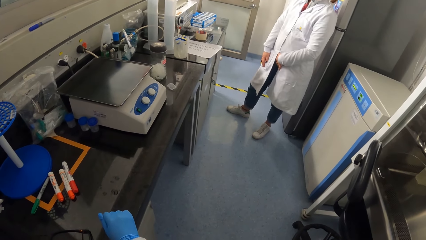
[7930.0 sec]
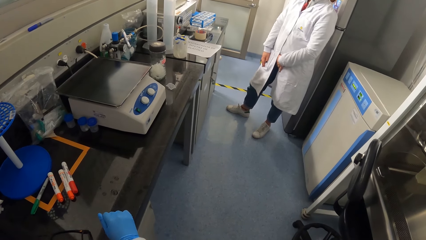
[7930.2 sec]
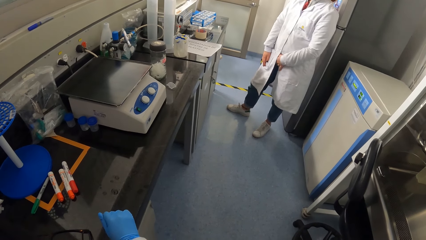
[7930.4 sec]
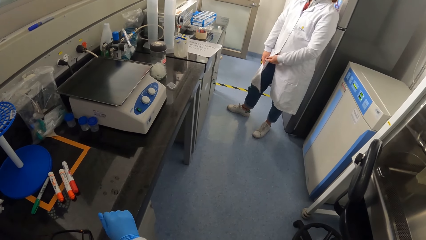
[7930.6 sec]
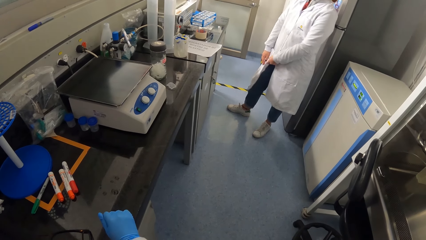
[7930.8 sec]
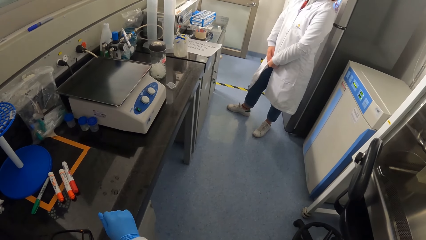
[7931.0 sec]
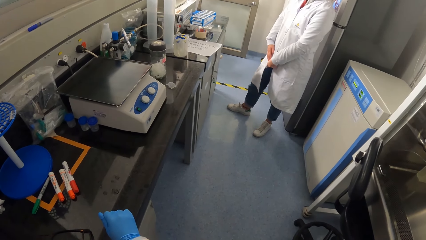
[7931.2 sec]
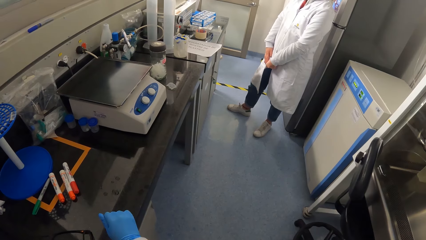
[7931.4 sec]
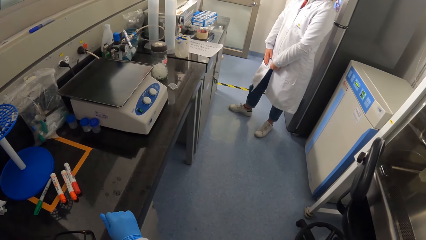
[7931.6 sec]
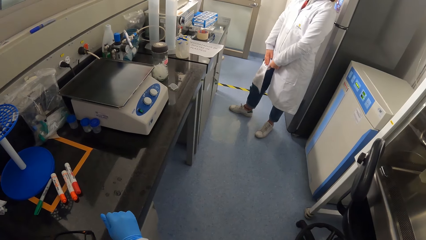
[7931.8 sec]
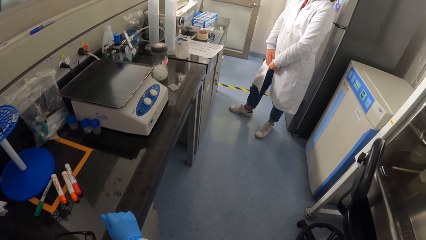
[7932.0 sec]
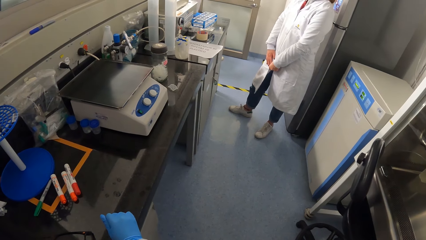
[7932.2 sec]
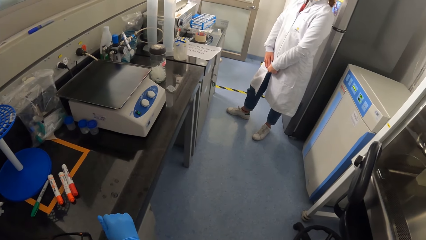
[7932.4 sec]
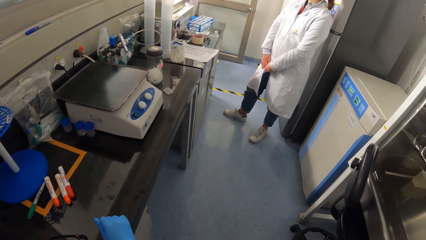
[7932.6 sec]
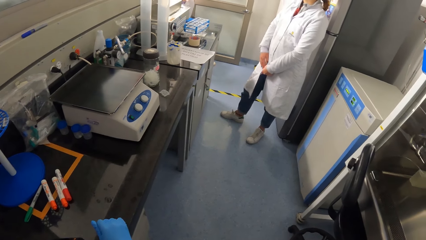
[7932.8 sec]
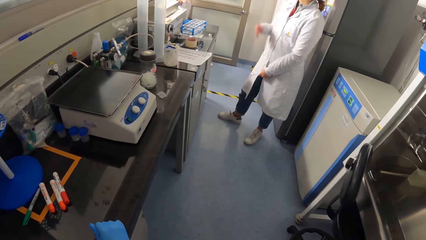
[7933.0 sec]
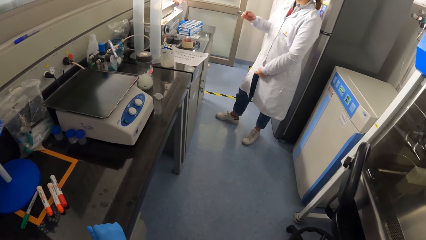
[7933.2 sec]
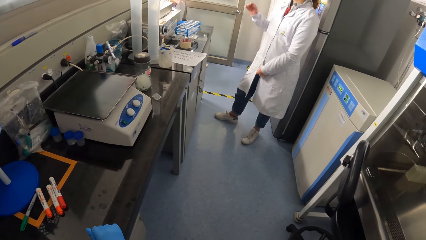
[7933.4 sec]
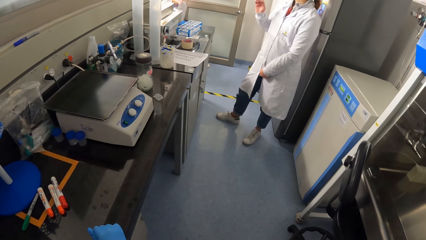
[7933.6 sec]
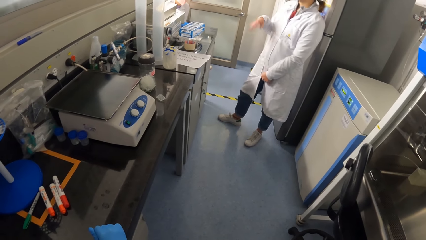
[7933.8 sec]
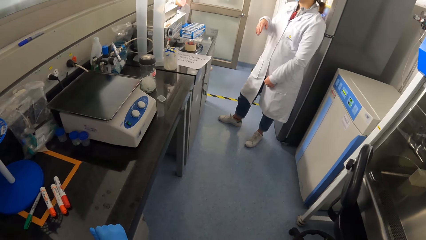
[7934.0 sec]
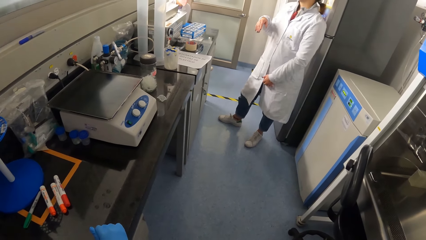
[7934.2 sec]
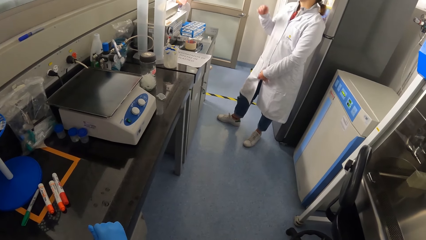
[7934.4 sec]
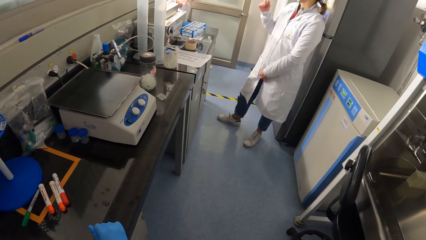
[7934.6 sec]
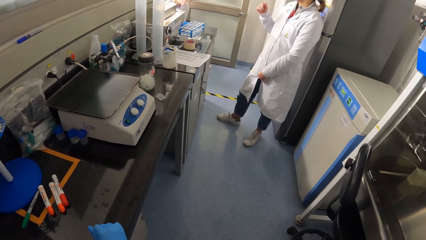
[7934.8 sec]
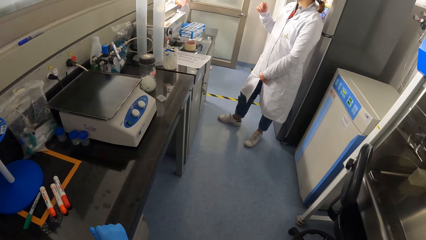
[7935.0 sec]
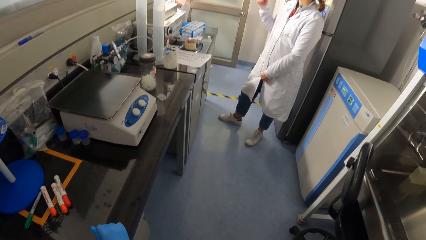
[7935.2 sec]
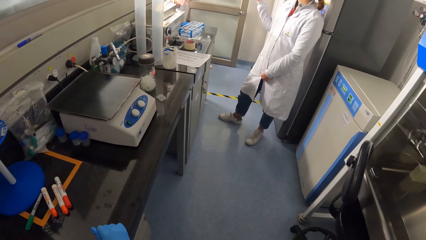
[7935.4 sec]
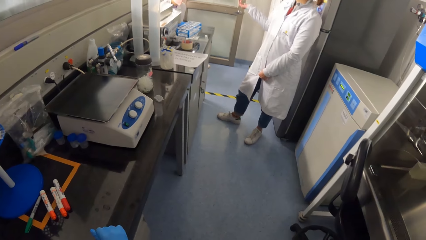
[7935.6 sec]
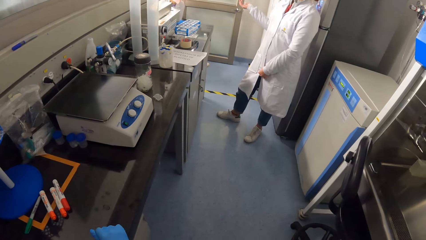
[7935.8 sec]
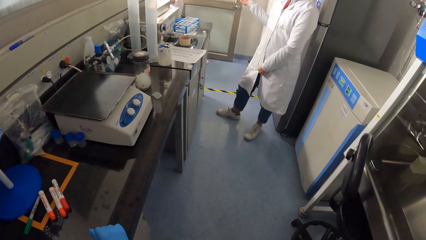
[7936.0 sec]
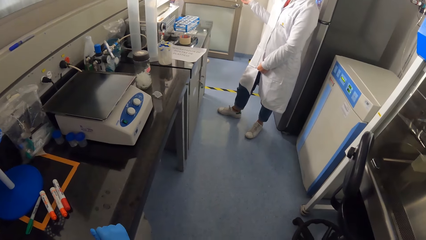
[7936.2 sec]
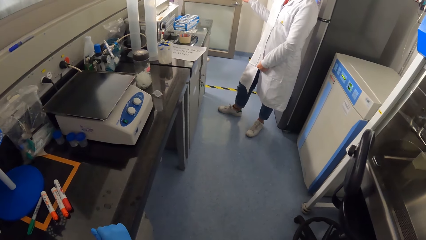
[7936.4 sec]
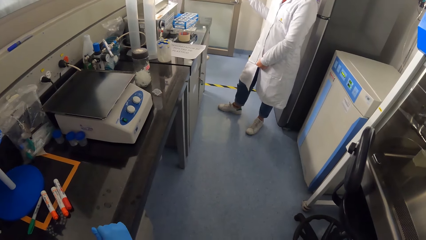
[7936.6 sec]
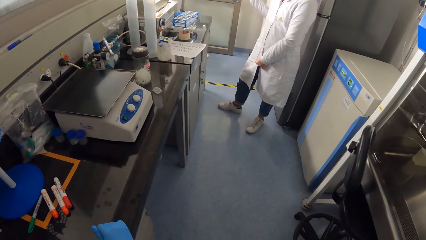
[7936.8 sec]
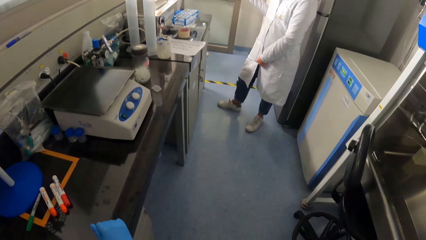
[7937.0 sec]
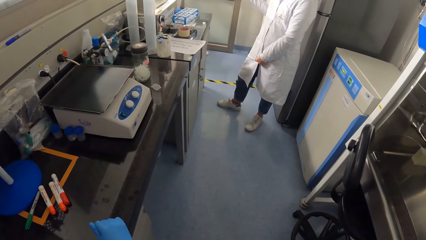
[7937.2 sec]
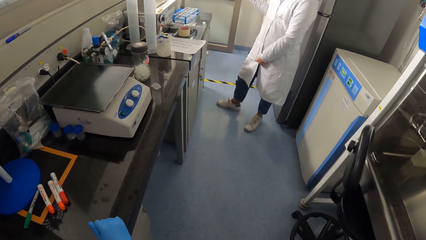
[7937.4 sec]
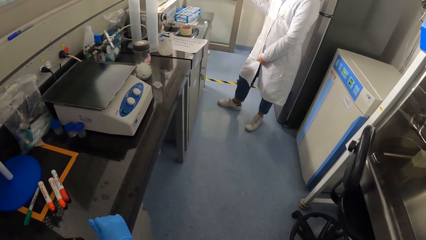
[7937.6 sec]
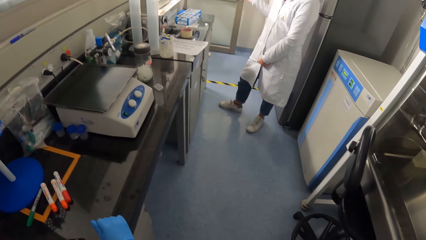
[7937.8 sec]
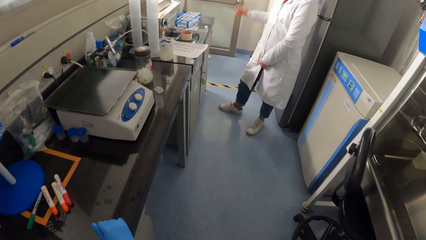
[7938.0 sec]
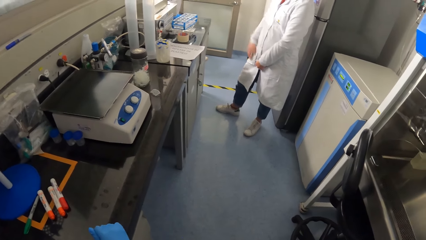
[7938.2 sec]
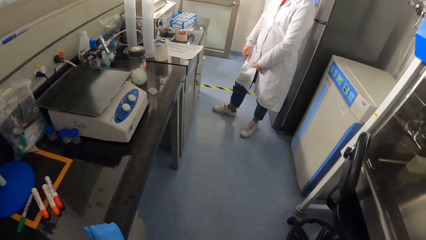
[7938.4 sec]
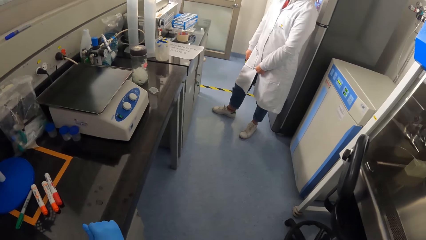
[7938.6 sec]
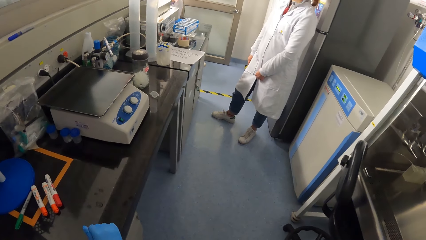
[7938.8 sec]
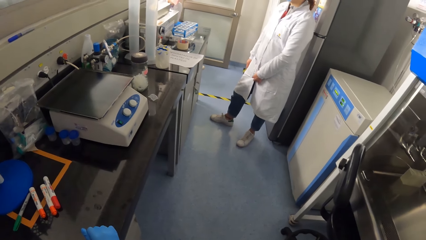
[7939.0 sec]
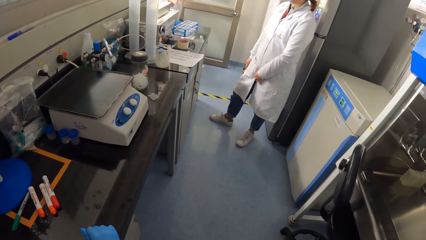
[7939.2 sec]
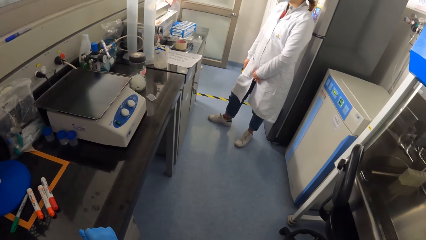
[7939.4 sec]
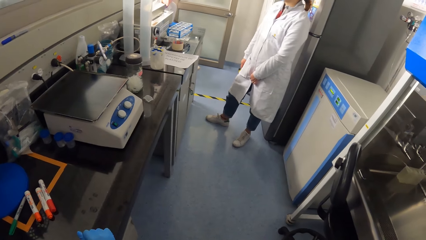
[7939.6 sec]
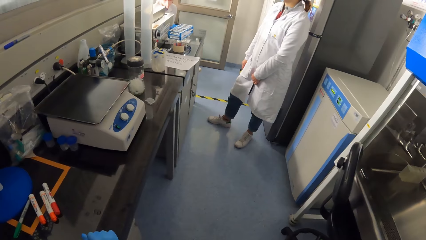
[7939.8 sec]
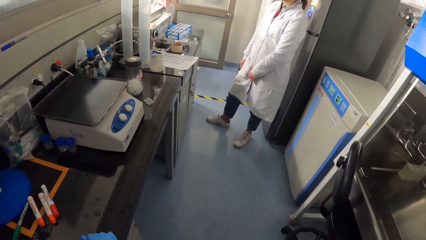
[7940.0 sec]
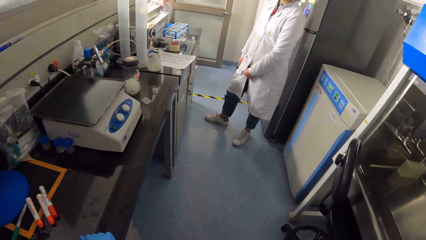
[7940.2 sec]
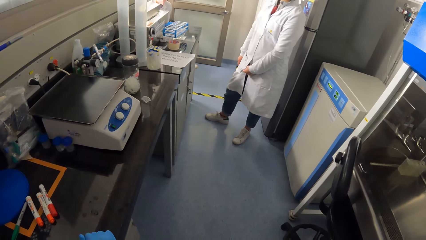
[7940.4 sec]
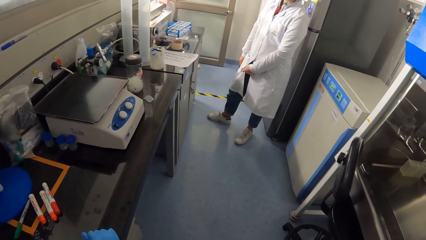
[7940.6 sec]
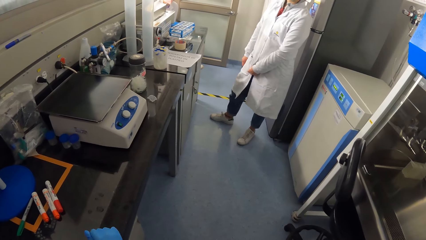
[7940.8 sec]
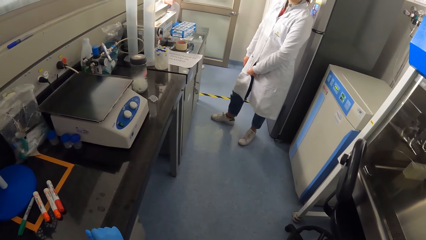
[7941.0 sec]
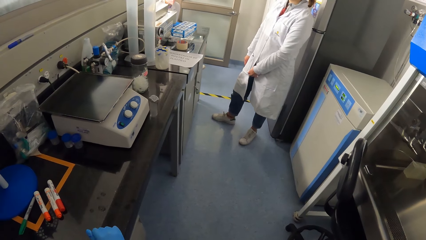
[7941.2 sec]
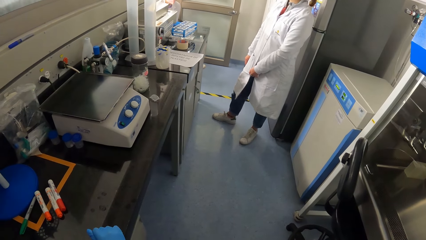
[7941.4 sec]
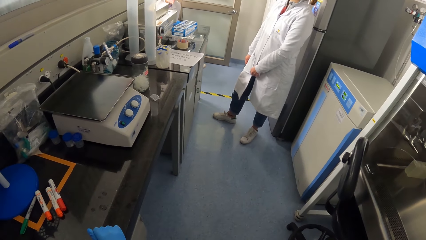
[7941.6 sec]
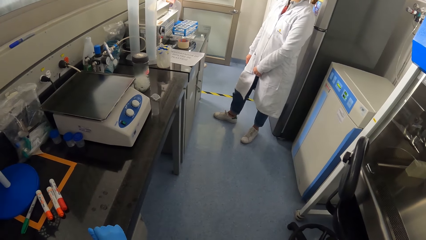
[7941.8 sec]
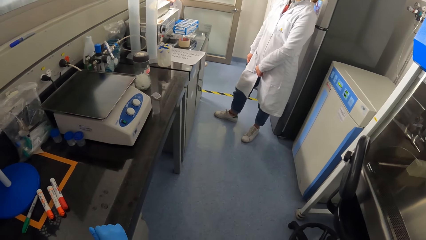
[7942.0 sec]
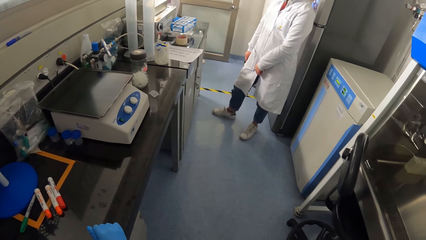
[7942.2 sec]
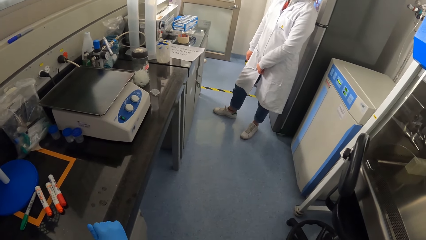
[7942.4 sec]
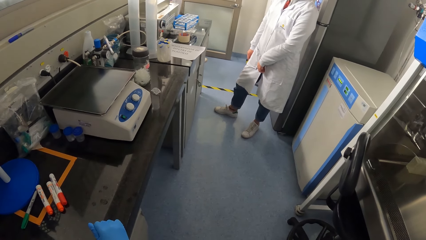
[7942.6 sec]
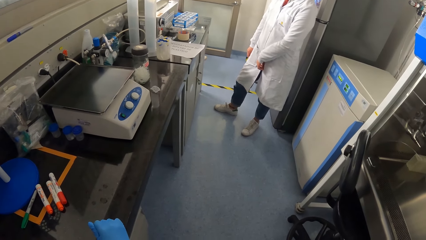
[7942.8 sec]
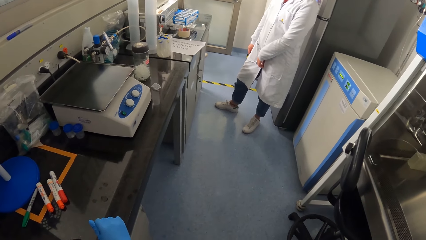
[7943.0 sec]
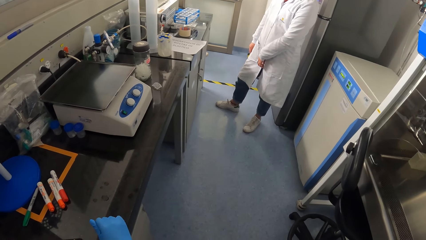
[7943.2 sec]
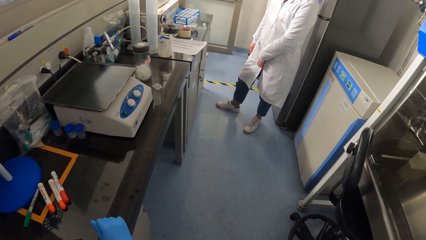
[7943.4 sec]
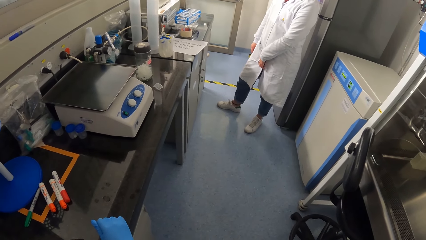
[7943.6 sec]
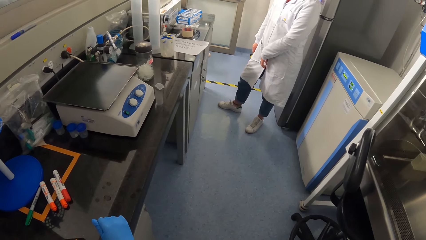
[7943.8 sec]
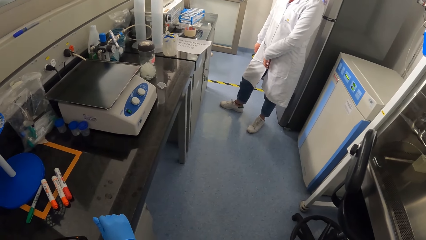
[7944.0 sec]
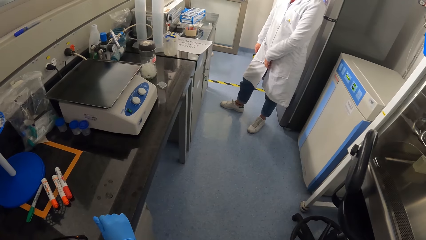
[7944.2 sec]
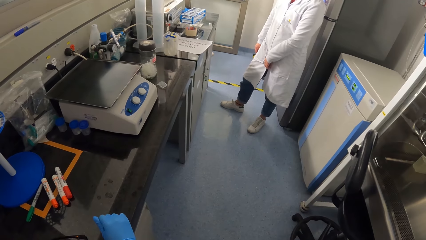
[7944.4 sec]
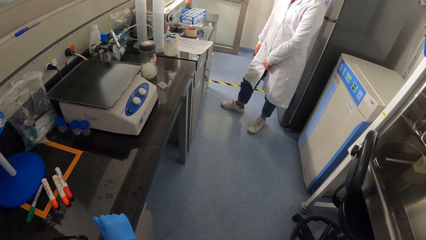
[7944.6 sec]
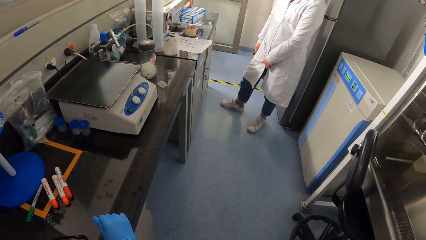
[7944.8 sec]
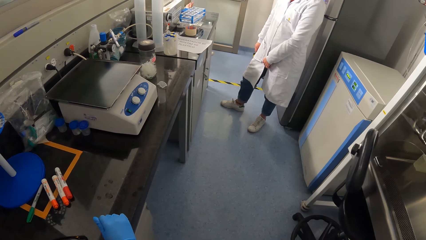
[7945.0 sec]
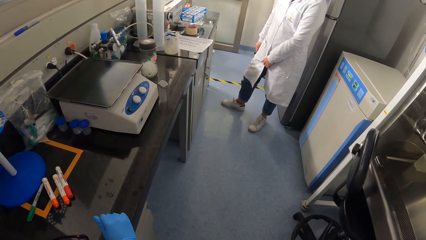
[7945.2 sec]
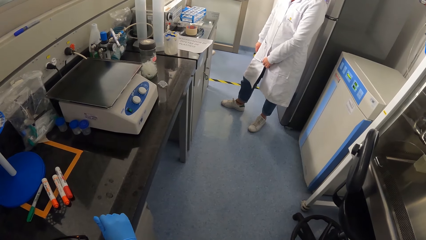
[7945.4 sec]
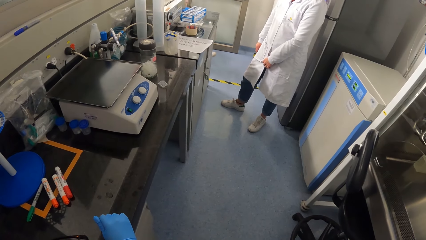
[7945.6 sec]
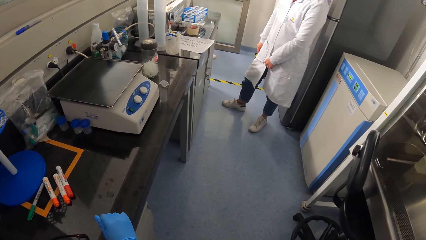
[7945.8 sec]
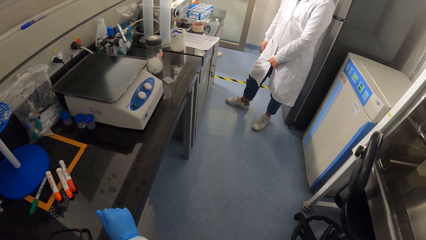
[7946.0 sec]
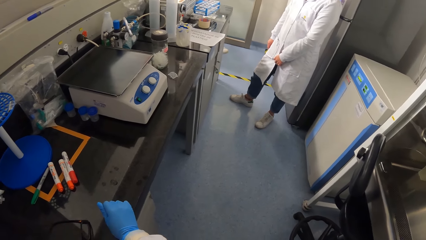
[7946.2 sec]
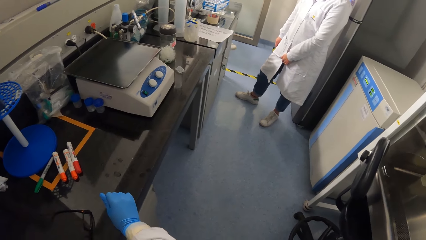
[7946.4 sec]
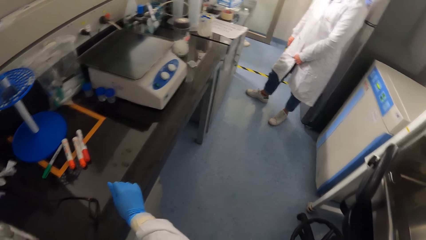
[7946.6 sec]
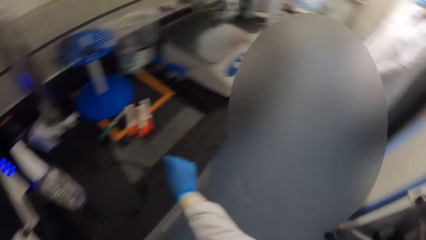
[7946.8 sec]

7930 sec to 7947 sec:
The woman gesticulates with her right hand.
